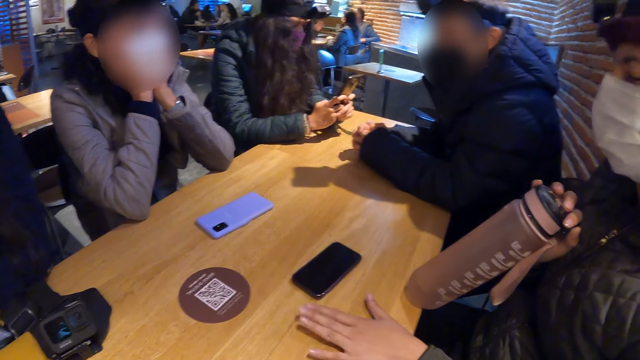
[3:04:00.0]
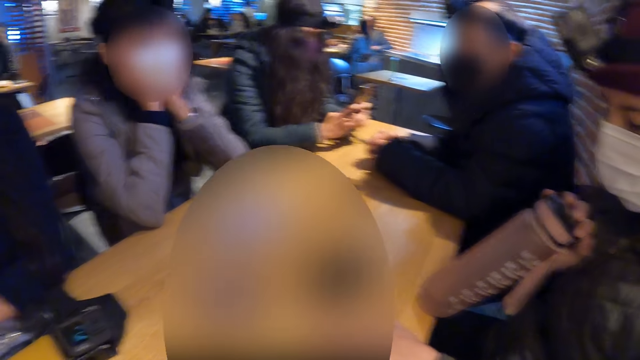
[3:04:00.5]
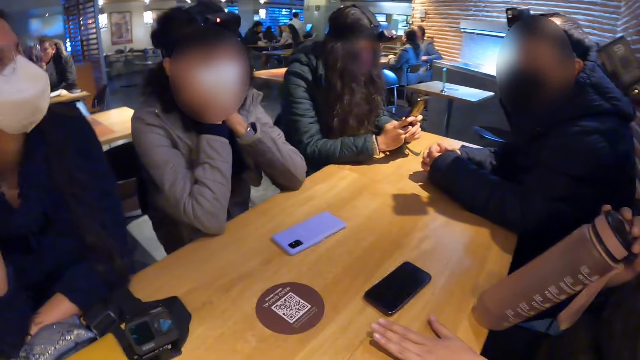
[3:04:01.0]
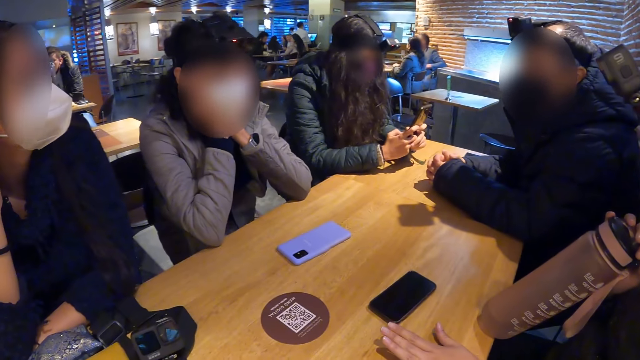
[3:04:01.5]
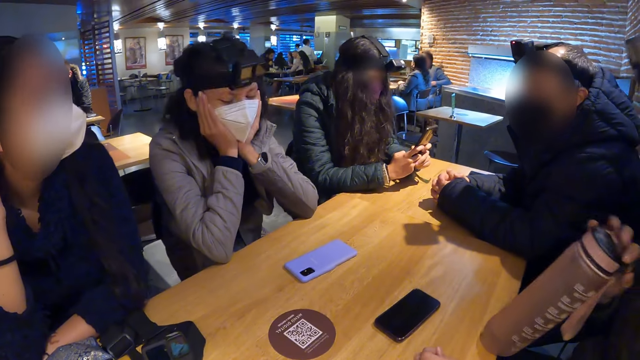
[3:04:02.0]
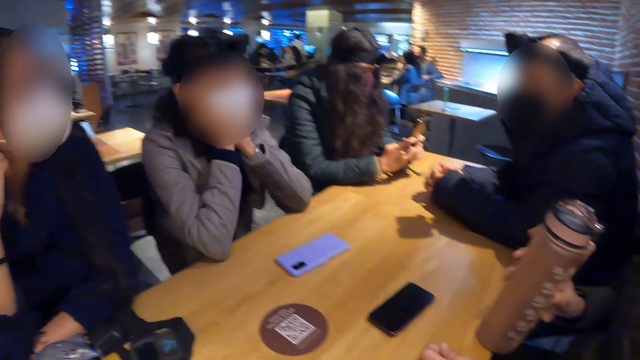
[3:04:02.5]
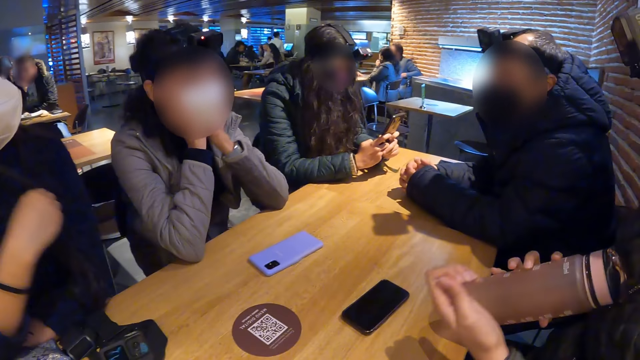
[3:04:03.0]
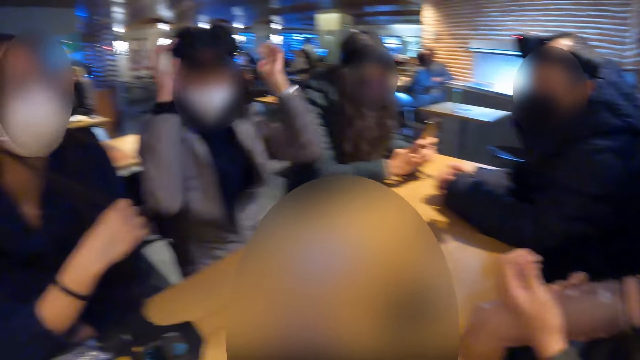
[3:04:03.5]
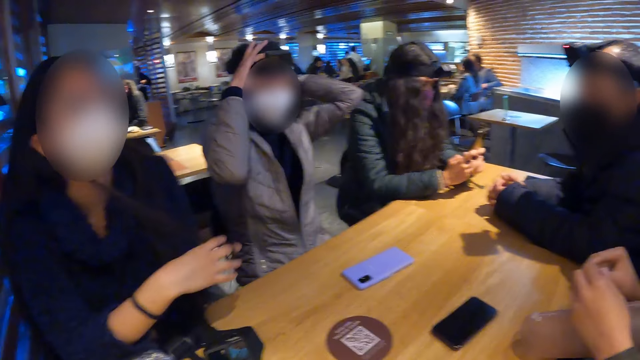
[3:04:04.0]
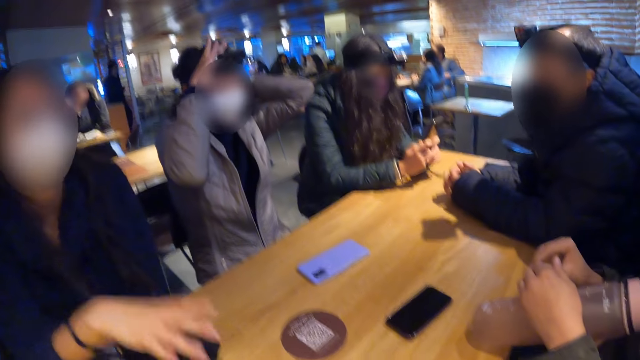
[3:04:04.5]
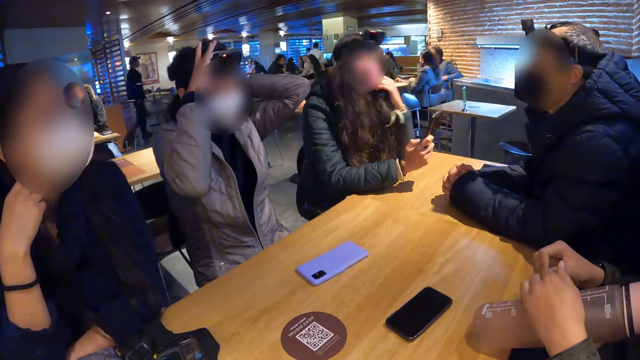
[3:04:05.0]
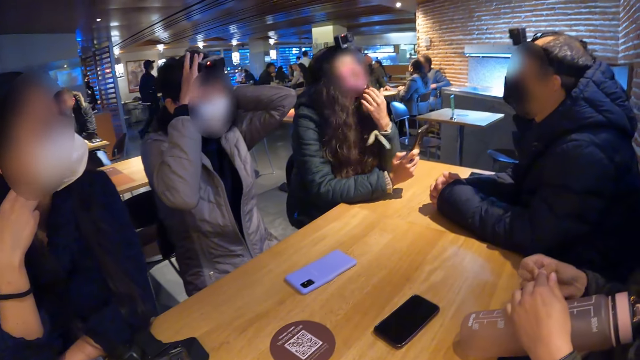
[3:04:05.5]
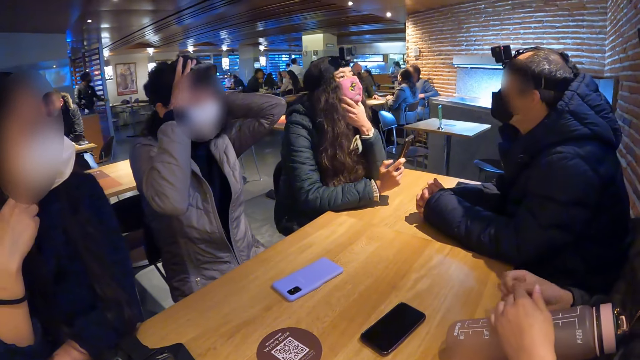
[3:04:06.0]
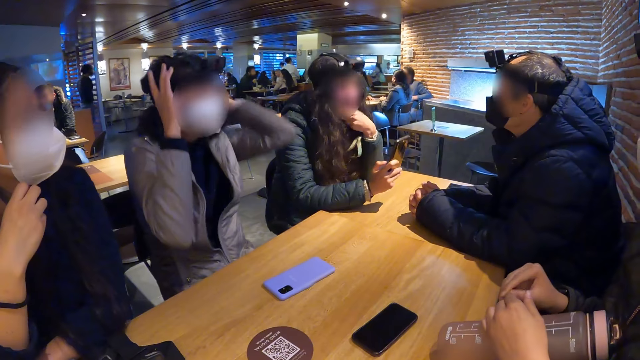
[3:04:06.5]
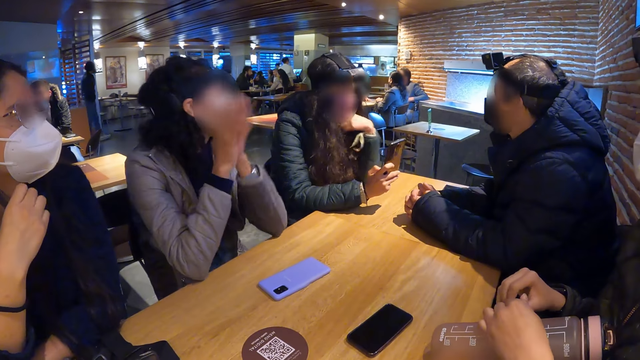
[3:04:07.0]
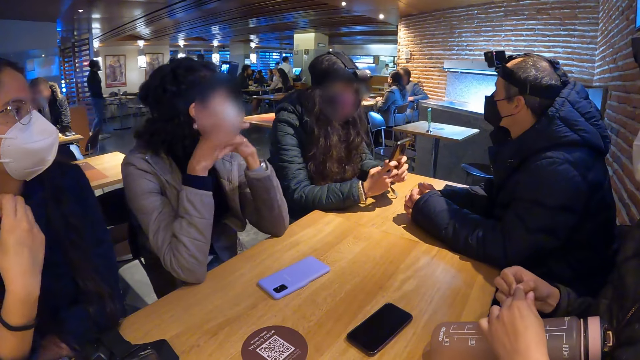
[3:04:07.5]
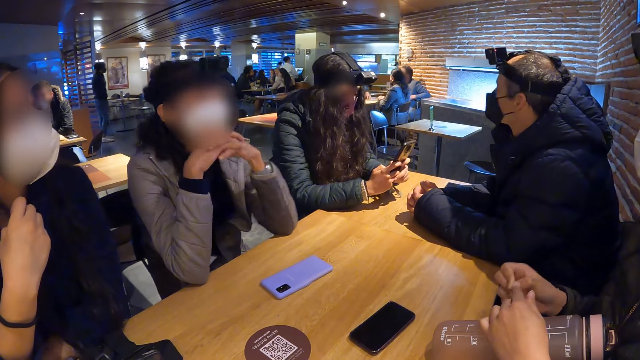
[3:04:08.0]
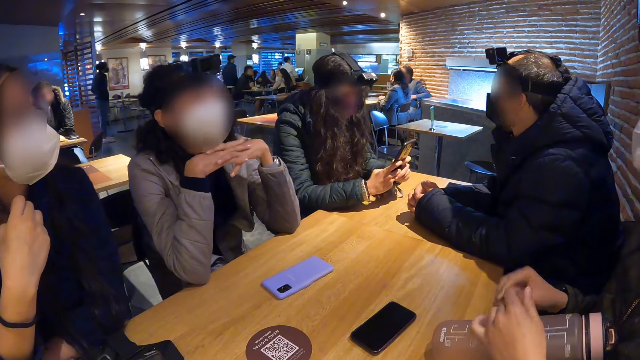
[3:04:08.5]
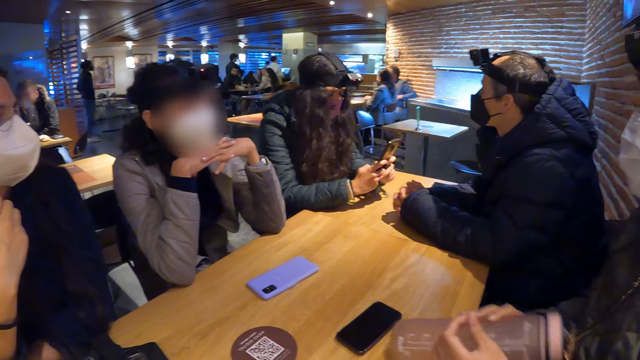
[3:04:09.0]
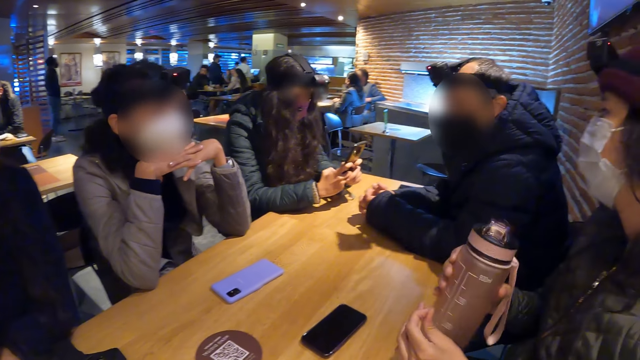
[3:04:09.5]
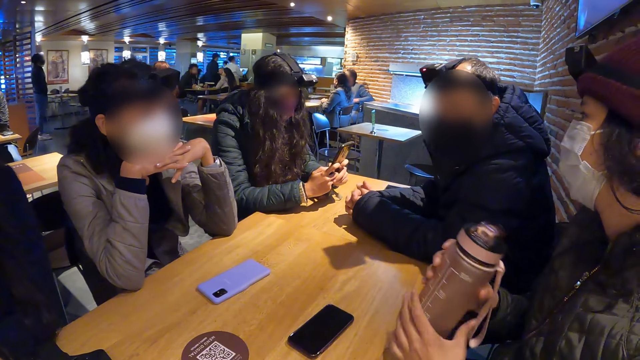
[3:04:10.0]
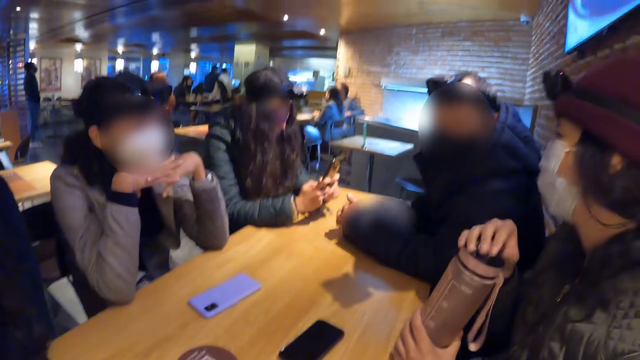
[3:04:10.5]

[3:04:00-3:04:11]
The woman adjusts the head camera on her head with both hands. Another lady touches her hair.

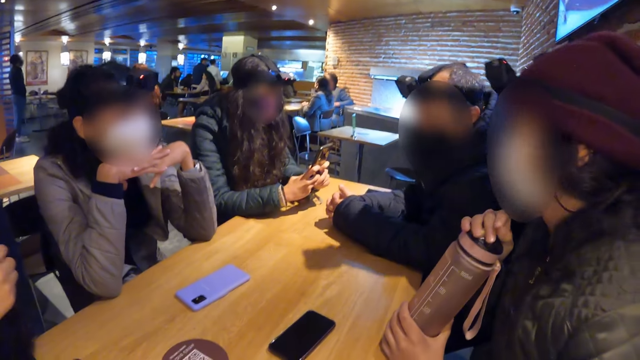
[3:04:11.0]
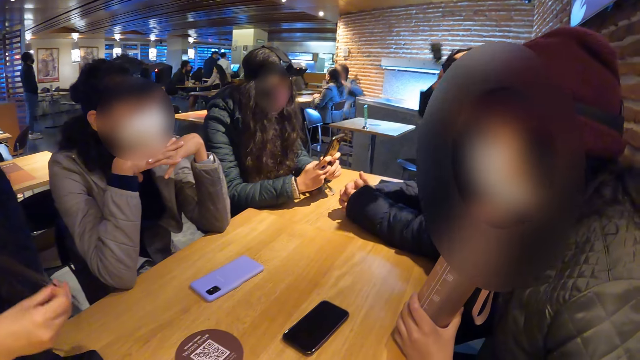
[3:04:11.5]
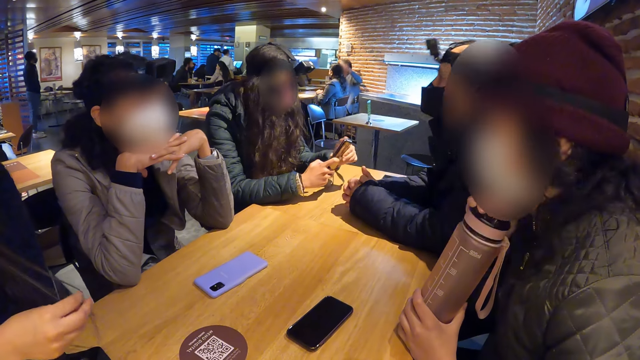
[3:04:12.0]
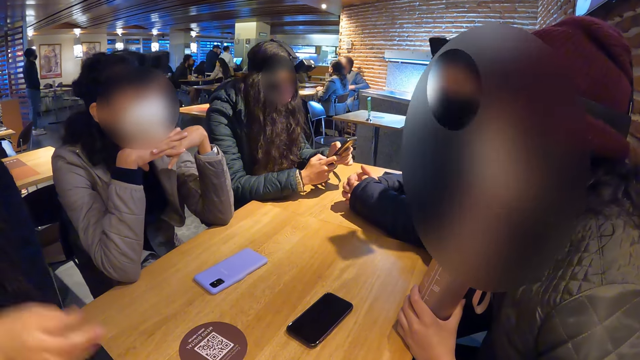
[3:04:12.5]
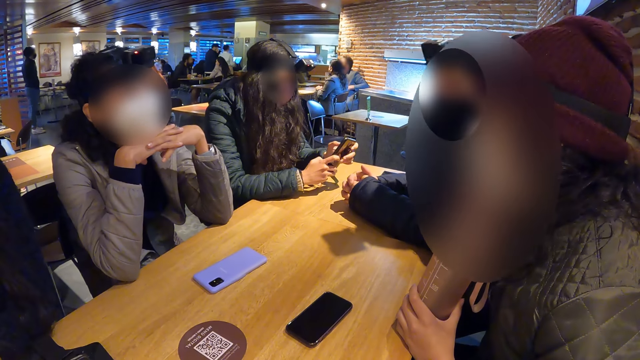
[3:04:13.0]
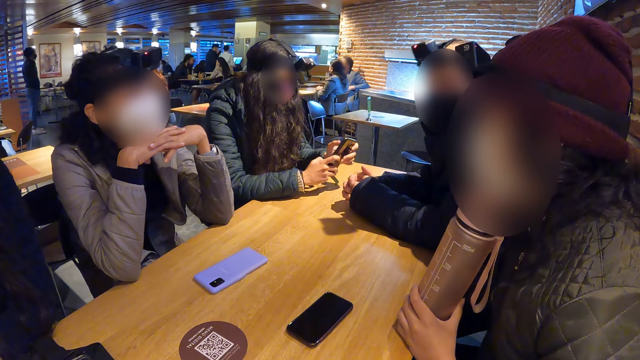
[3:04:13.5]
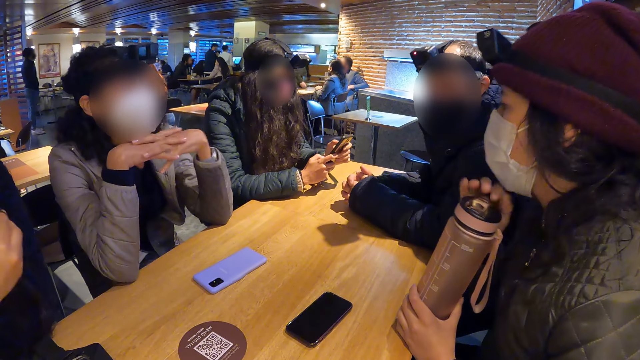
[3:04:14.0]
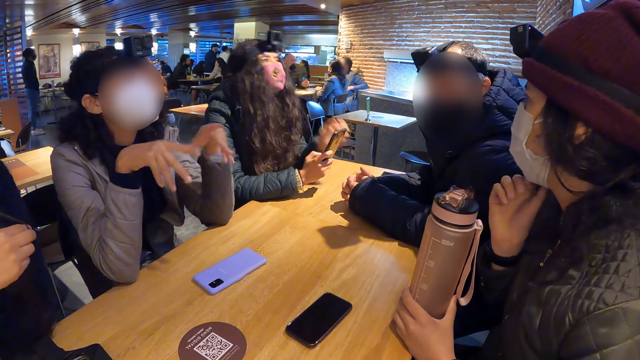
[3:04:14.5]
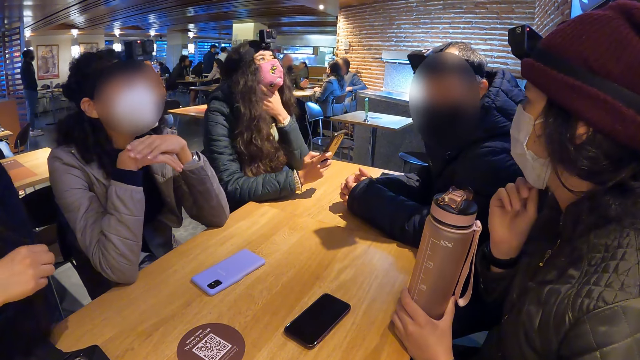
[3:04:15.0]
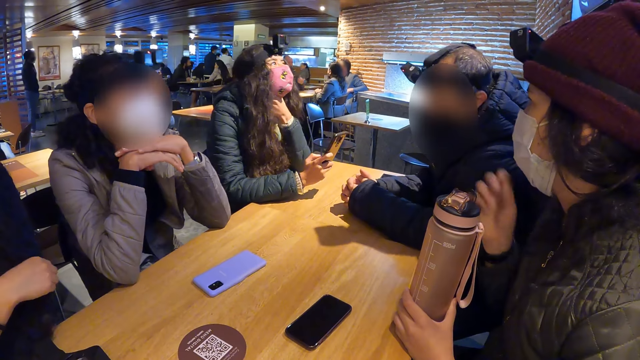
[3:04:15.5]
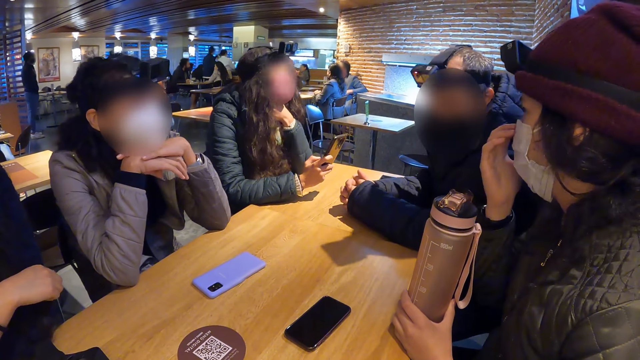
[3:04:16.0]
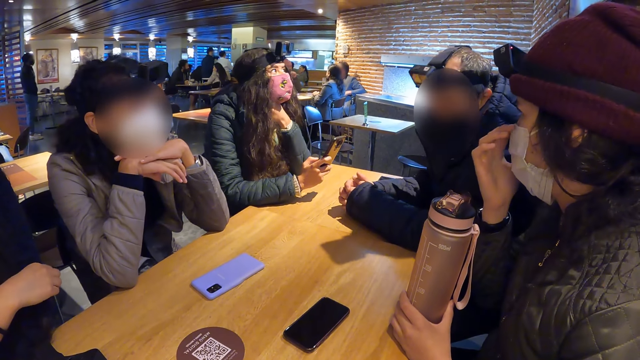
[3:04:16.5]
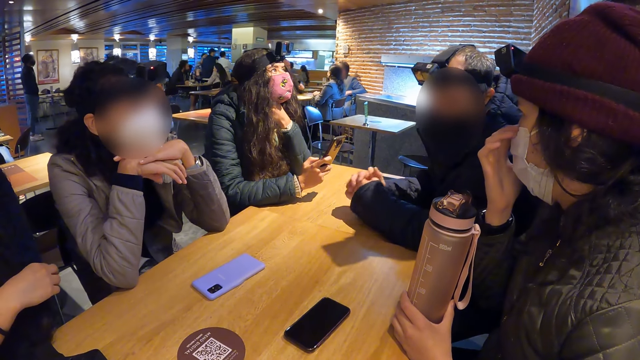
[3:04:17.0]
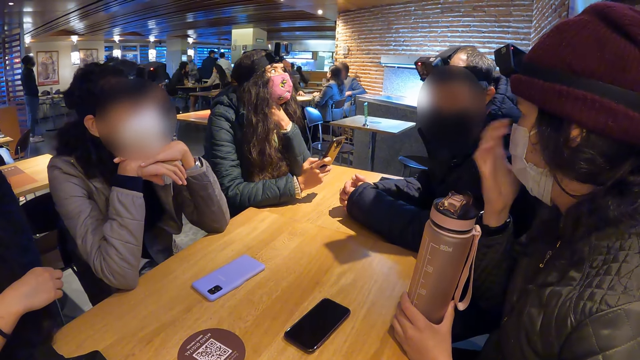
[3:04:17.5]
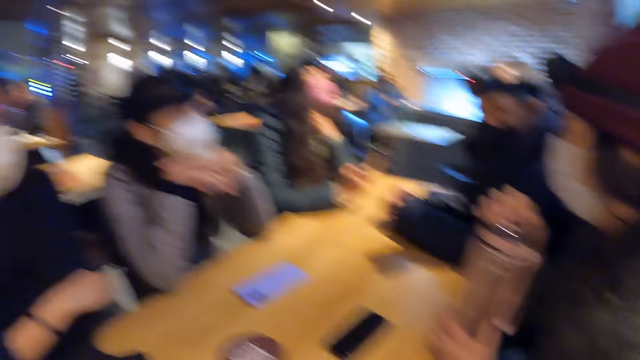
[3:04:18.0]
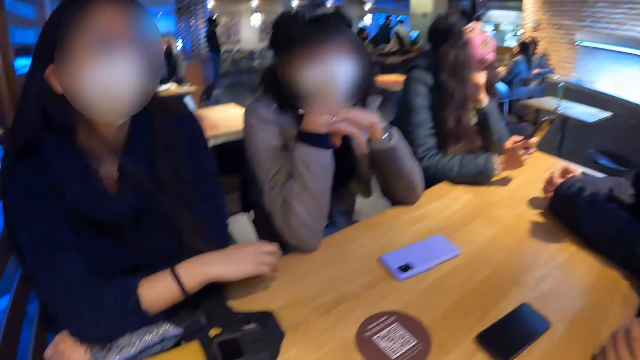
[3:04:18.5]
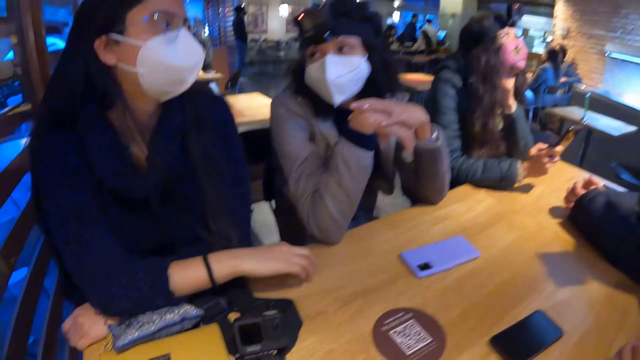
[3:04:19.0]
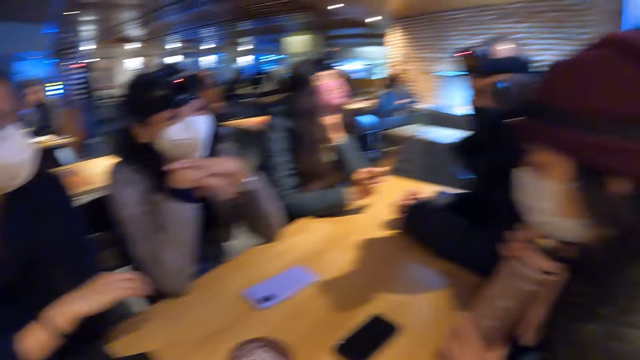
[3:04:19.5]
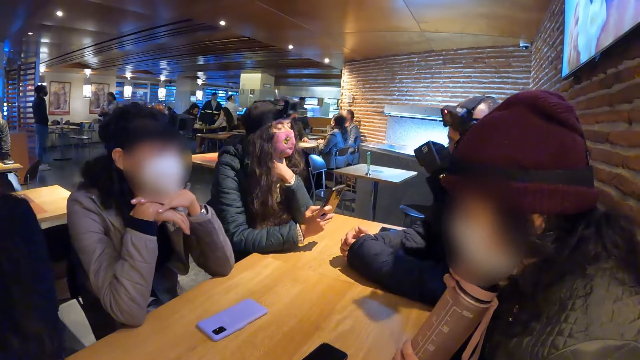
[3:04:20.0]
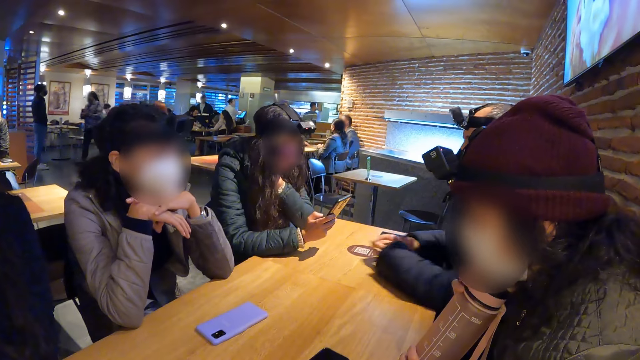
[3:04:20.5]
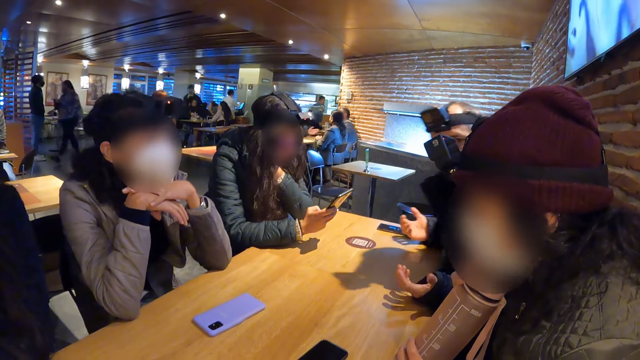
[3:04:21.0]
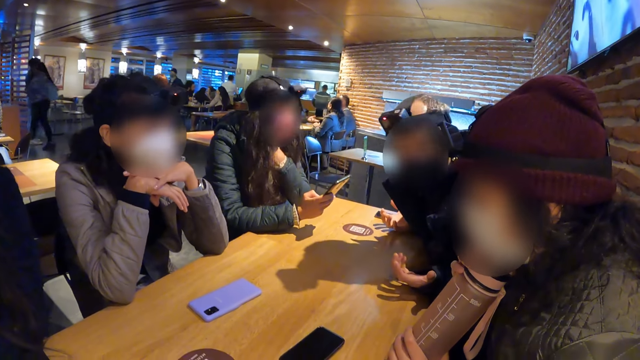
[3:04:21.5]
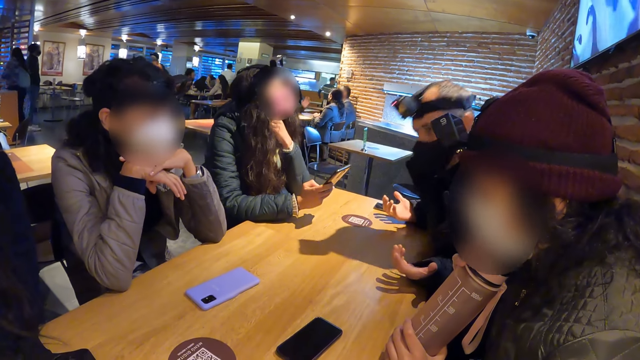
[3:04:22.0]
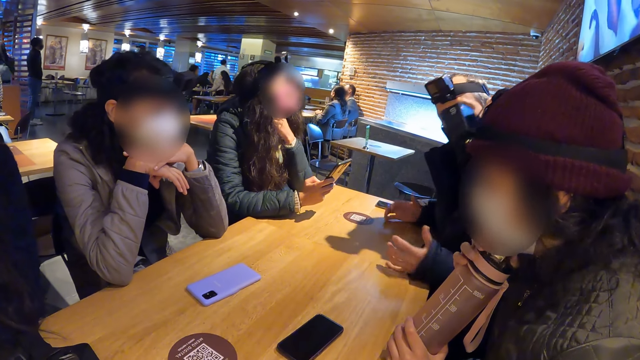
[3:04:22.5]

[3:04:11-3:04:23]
A woman rests her jaw on the water bottle in both hands. The woman holds her chin. The woman adjusts the facemask on her face with her right hand. Another woman touches her face with her left hand. A man speaks. Another lady touches her mask.
